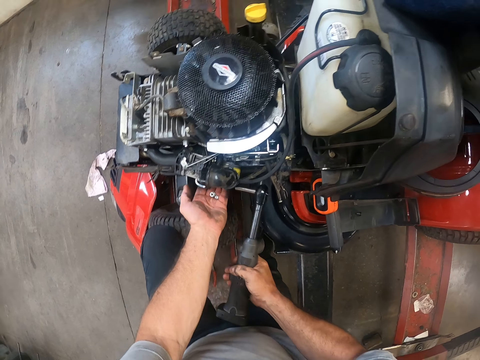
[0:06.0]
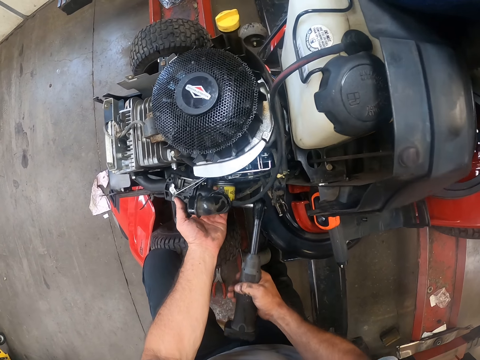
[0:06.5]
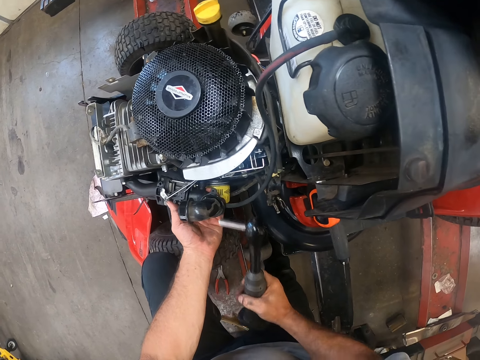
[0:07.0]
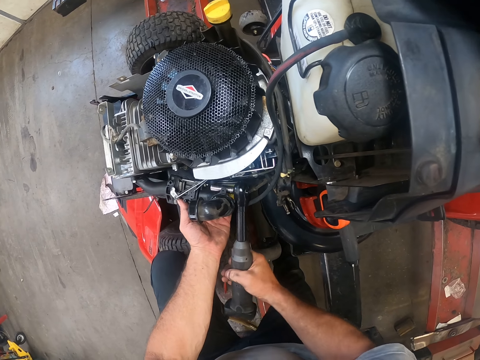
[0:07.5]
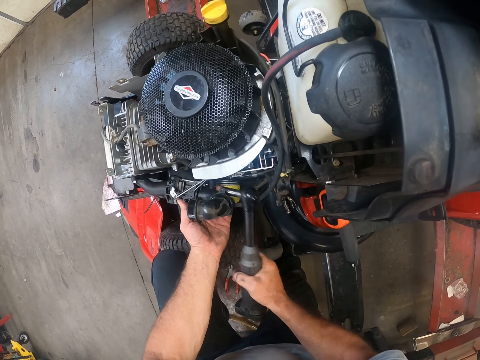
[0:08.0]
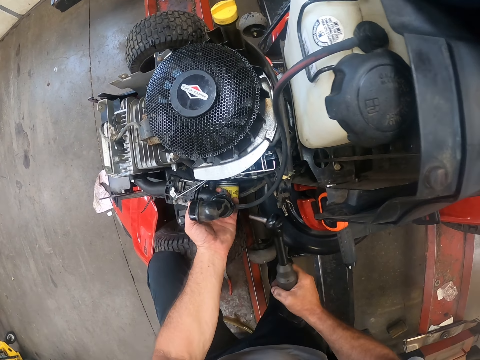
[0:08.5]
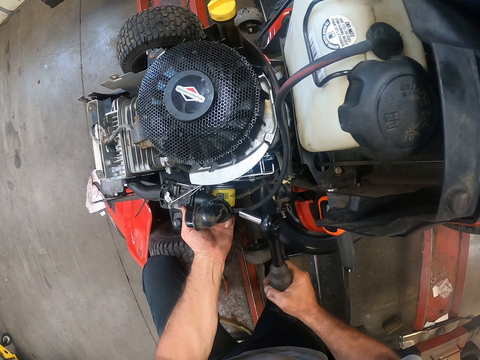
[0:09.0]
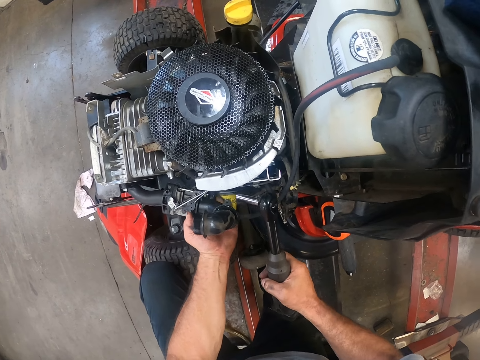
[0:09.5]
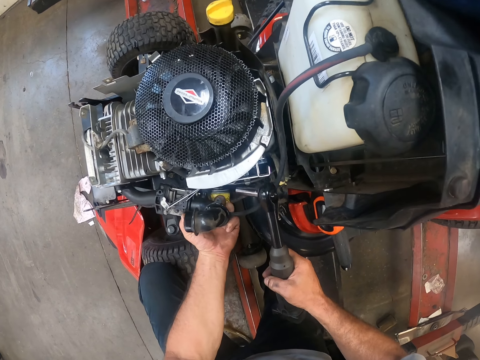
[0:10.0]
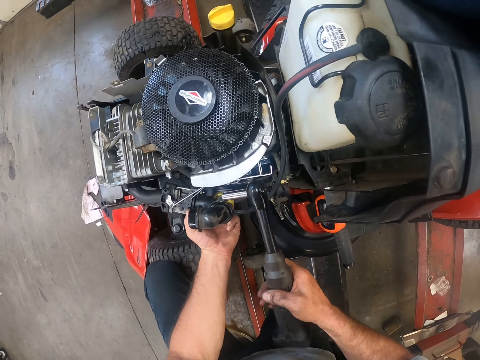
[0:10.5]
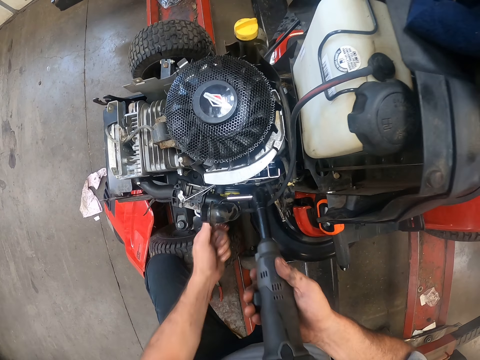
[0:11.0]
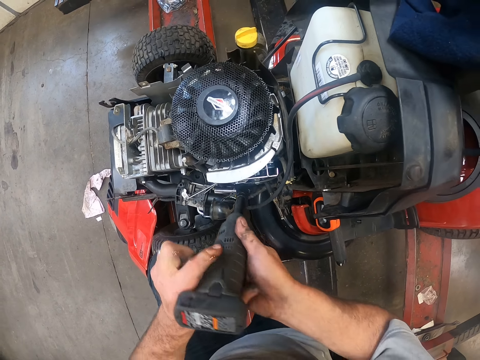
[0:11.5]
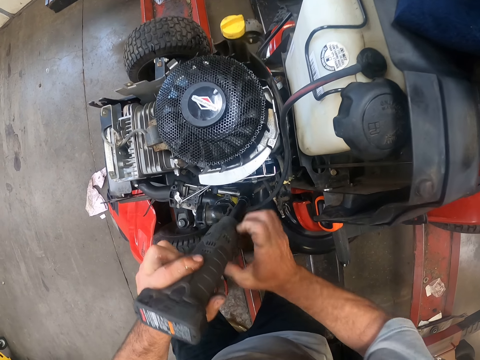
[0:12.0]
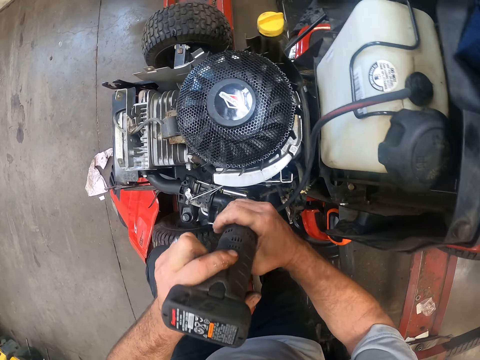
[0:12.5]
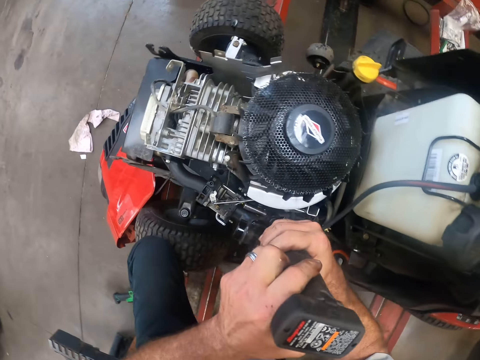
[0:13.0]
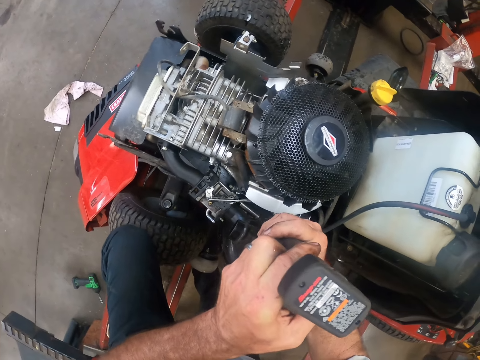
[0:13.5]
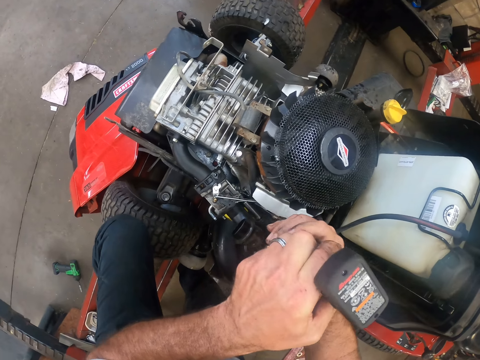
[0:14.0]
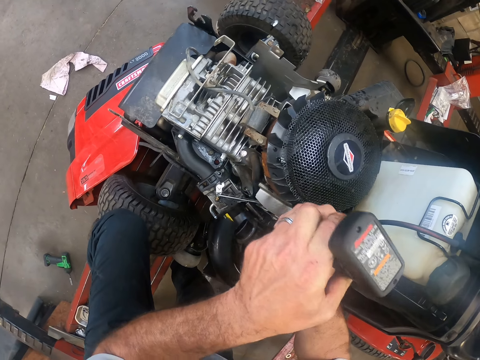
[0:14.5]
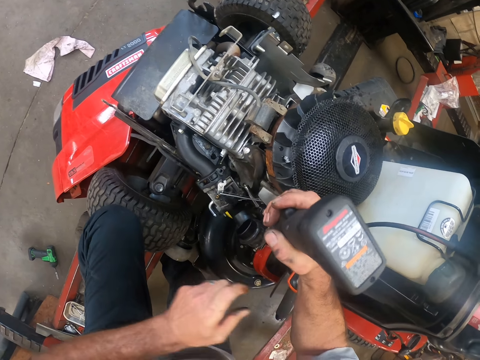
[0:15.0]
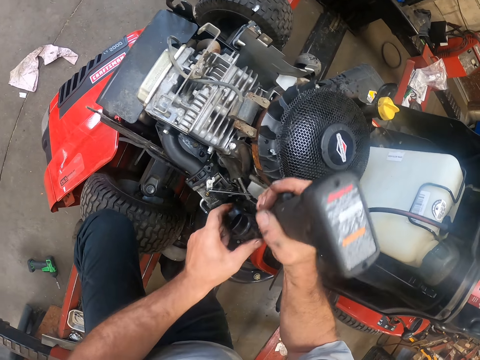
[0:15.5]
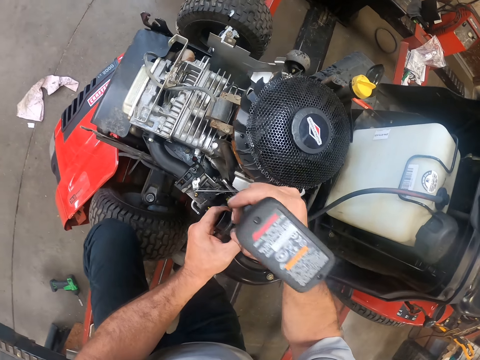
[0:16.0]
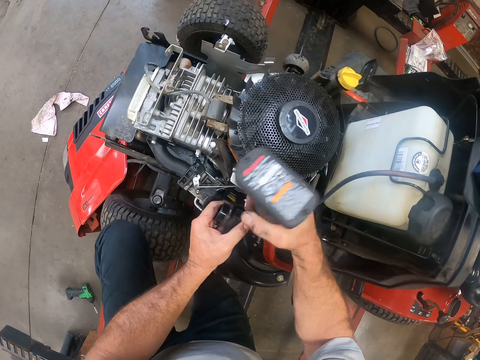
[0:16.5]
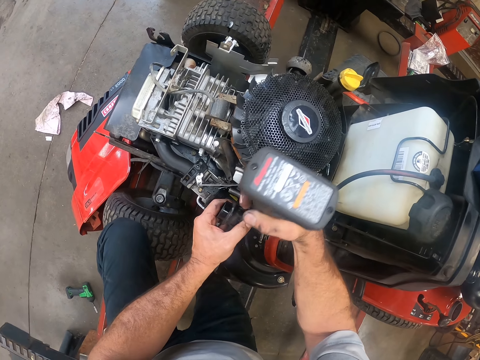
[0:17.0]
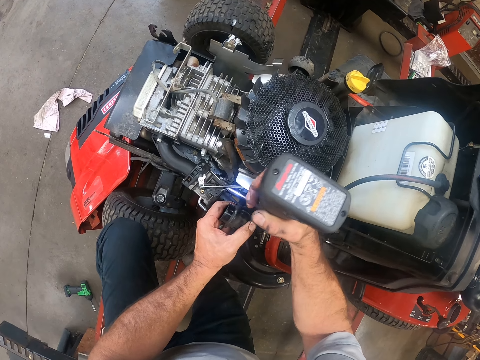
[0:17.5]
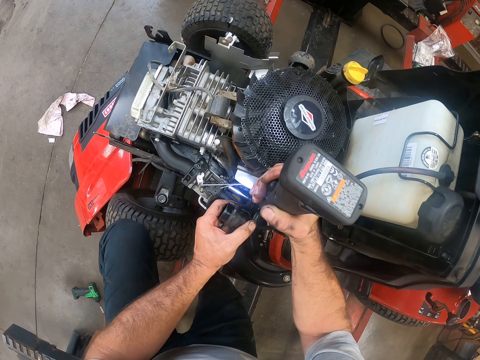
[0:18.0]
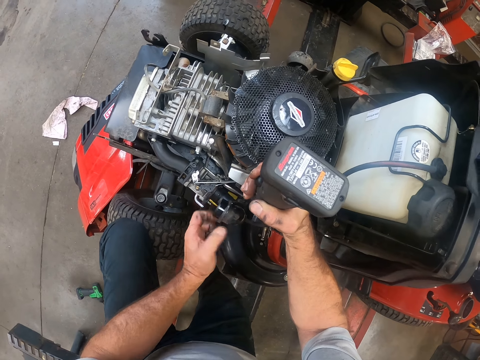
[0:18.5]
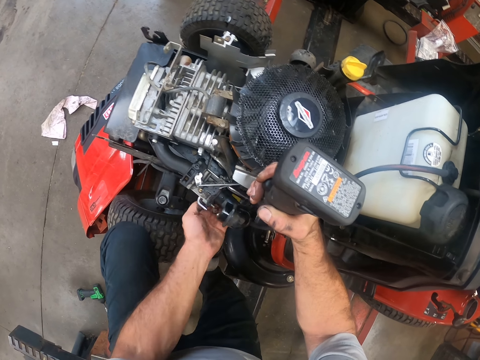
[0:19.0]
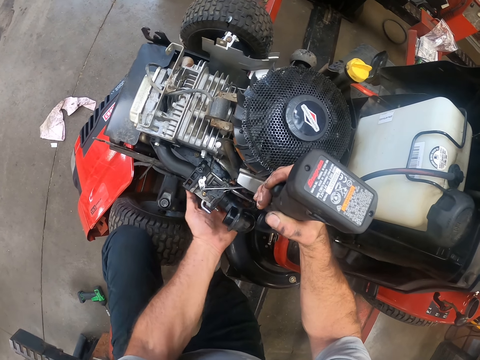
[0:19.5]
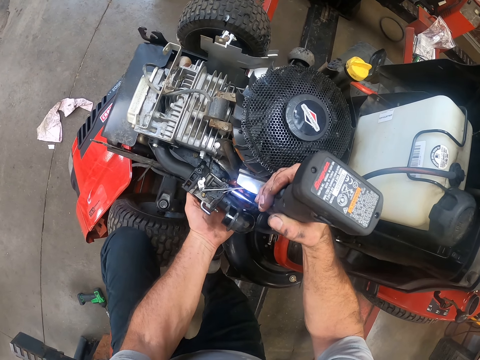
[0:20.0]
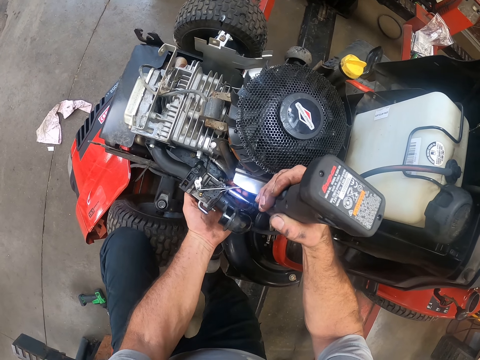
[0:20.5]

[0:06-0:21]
The camera wearer moves the wrench around the lawn mower with his hands. He drops nuts on the hand. He moves the left hand. He puts the wrench on the engine. He moves the wrench. He moves the left hand. He moves the wrench. He removes his hand from the engine. He holds the wrench with the other hand. He holds the wrench. He removes his hand from the wrench. He holds the engine. He removes a screw from the lawn mower with the wrench in his right hand. He moves the left hand in the engine.

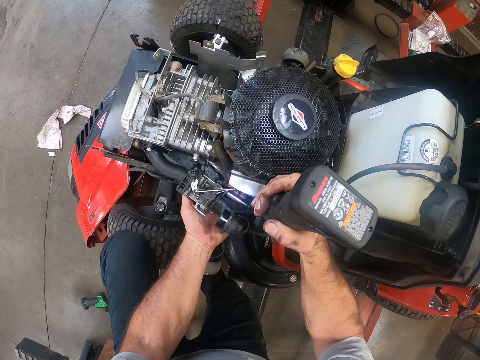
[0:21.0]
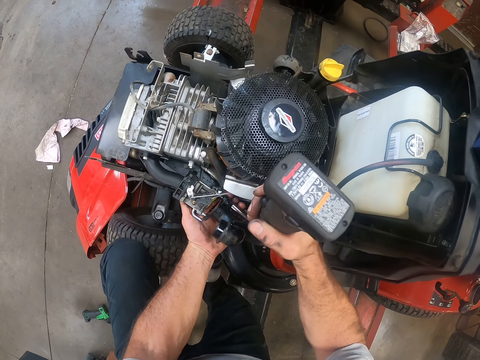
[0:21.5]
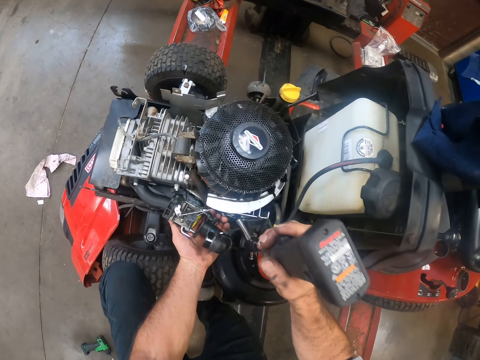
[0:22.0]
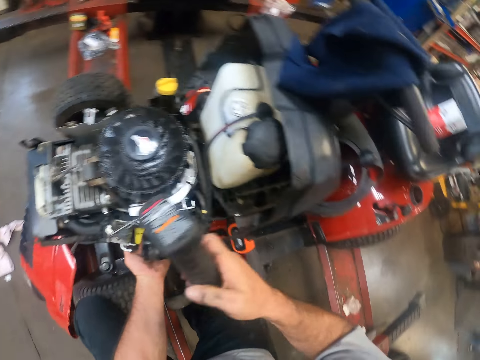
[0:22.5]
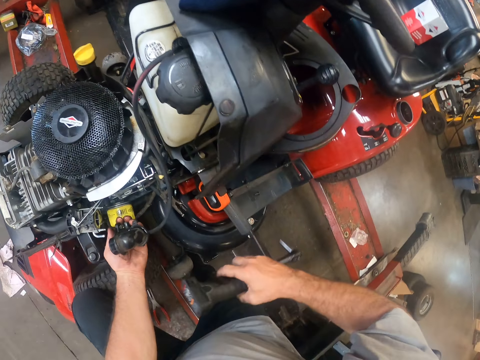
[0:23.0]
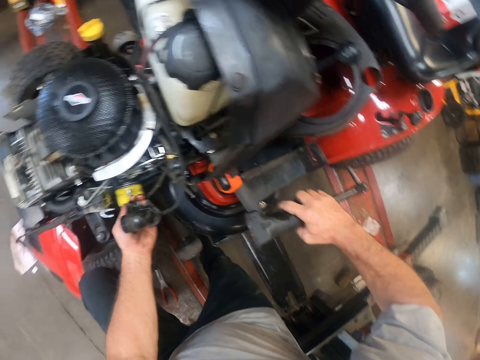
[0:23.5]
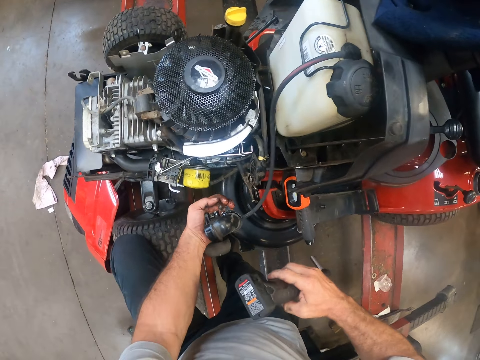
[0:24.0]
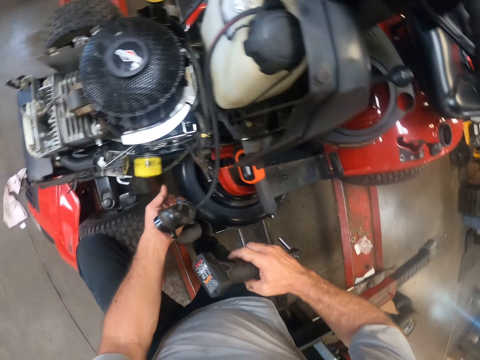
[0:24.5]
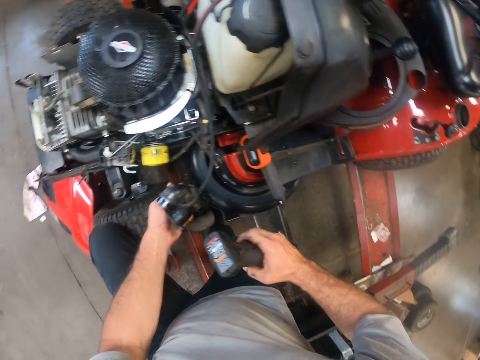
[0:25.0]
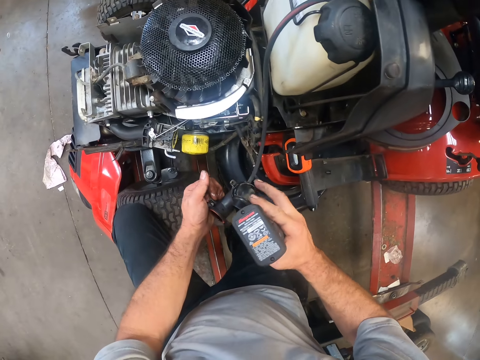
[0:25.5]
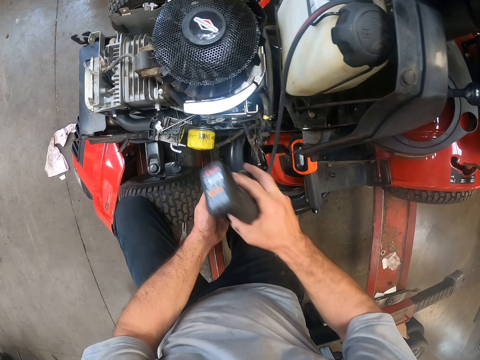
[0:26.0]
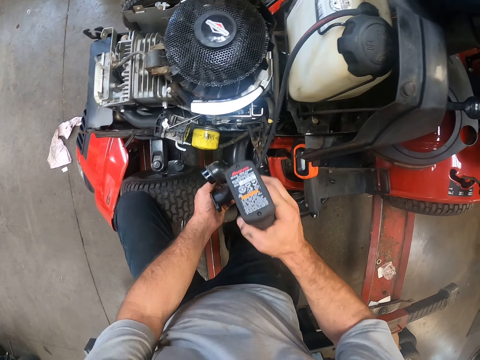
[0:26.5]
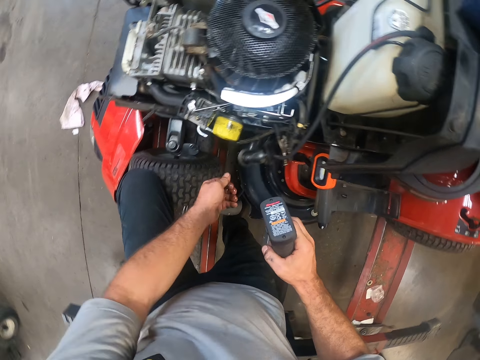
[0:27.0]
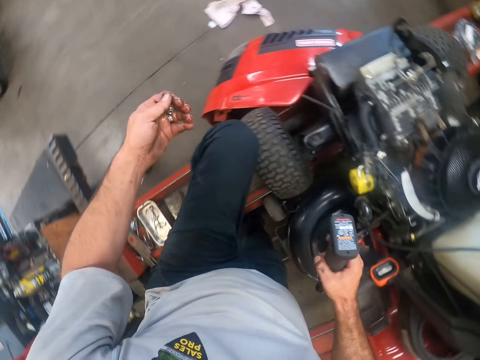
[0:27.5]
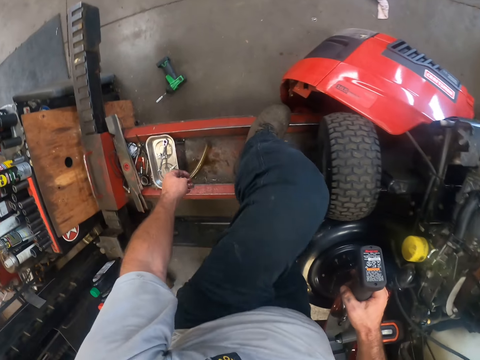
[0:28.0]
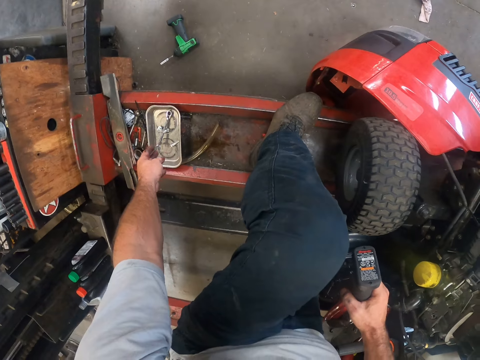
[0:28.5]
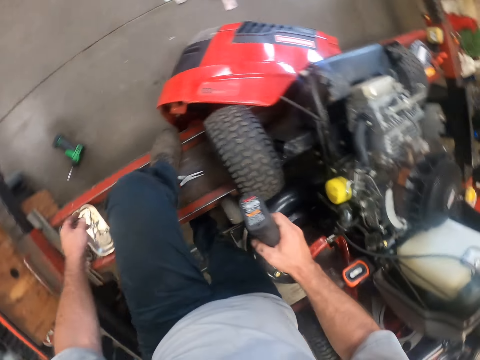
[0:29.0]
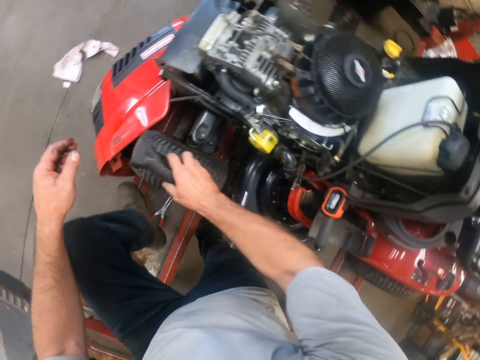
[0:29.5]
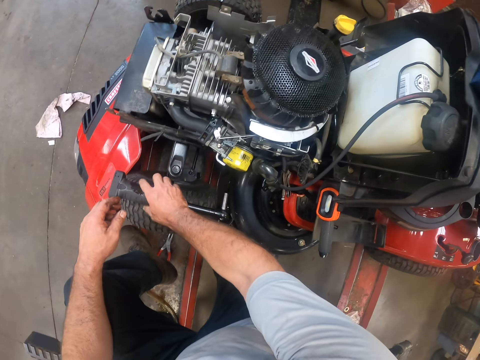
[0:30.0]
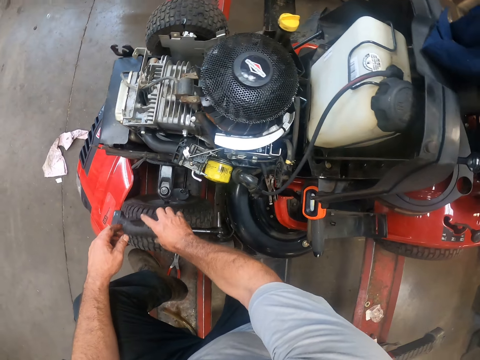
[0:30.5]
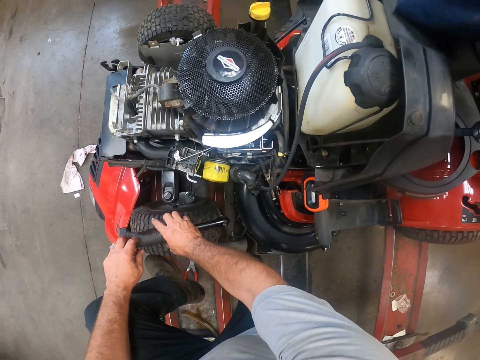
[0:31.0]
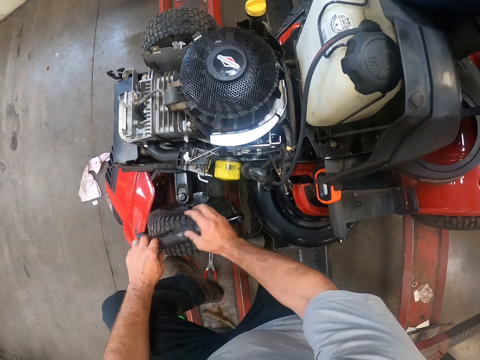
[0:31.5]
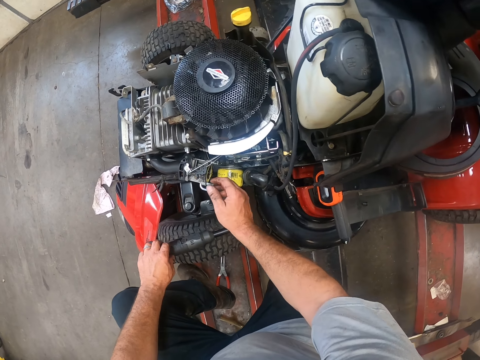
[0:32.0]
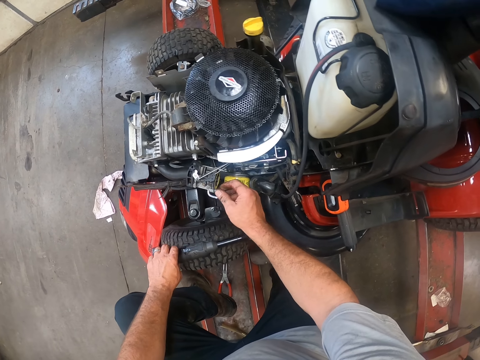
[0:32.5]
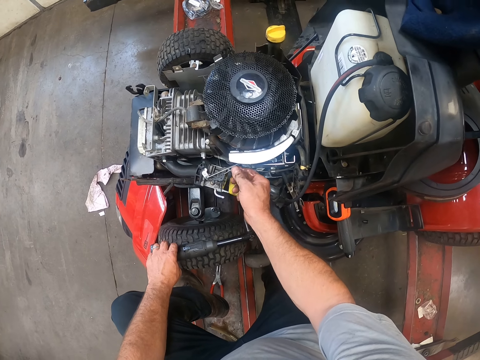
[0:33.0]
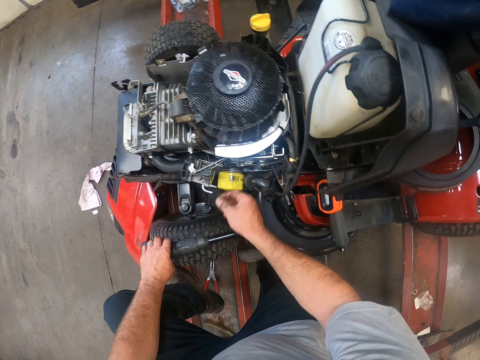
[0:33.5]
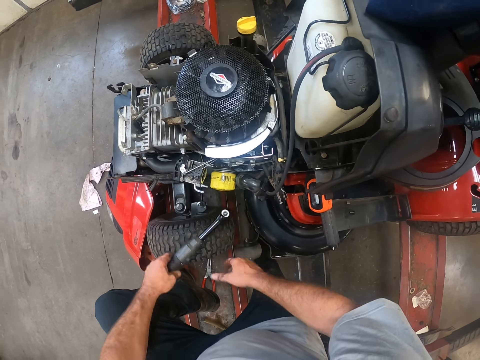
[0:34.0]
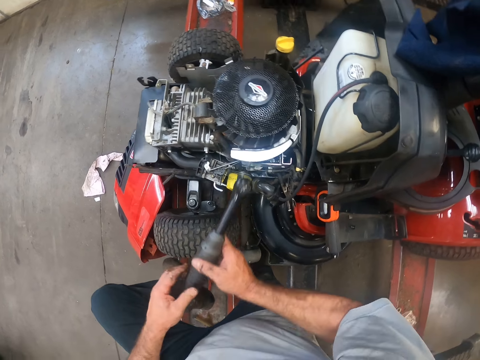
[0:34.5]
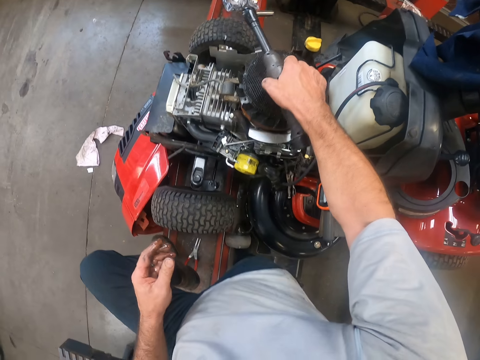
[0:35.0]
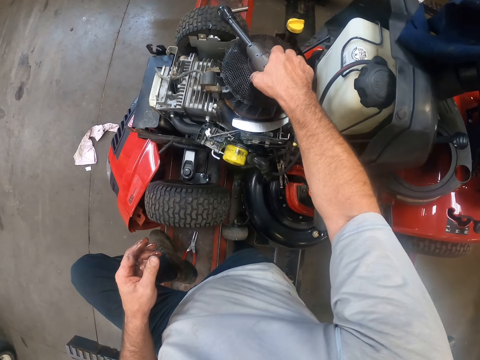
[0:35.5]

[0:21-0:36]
The camera wearer holds part of the engine. He moves the wrench away. He holds part of the engine with the other hand. He removes a wire from his hands. He removes his hand from part of the engine, and again. He moves the left hand away. He drops the screws in his left hand on a rail. He drops the wrench on a wheel of the lawn mower with his right hand. He rests his hand on the wrench. He holds part of the engine. He touches part of the engine. He moves his hand away. He picks the wrench from the wheel of the lawn mower with his left hand. He moves the wrench. He holds the wrench with the other hand. He passes the wrench from his left hand to his right hand. He drops the wrench on the lawn mower with his right hand.
